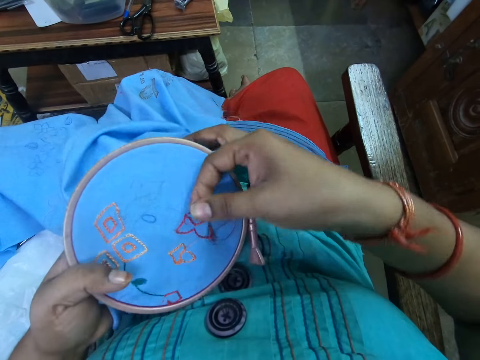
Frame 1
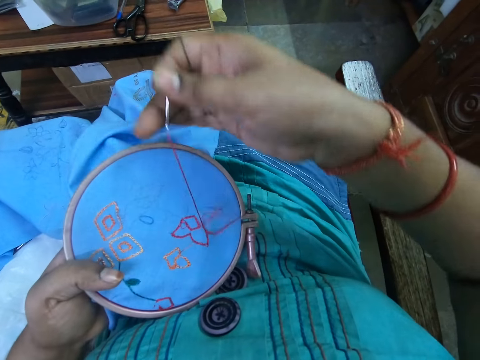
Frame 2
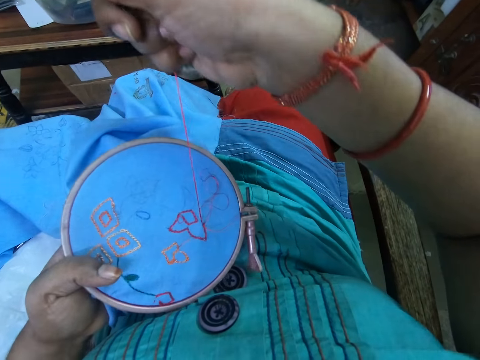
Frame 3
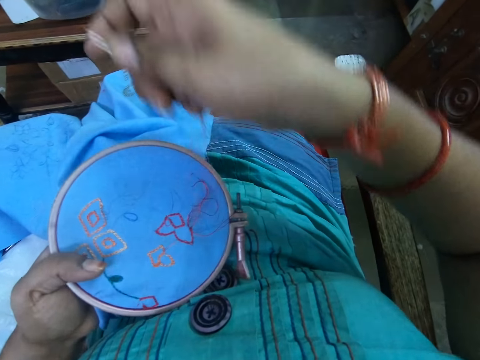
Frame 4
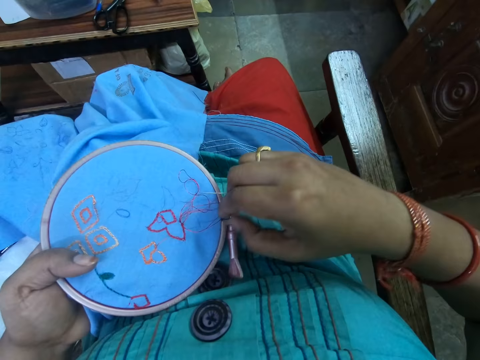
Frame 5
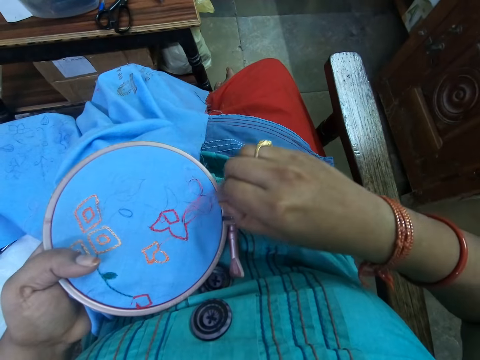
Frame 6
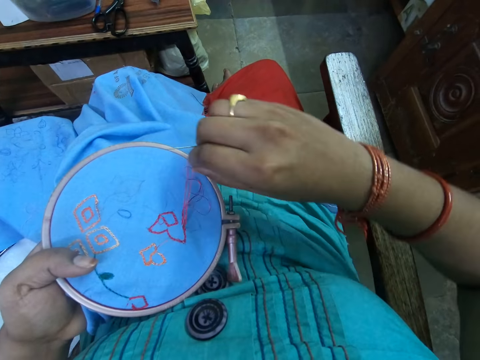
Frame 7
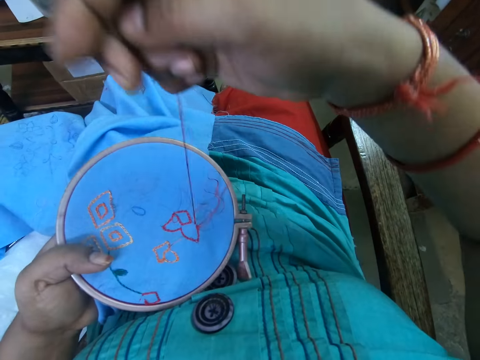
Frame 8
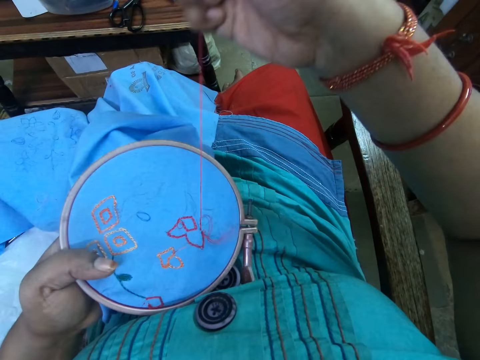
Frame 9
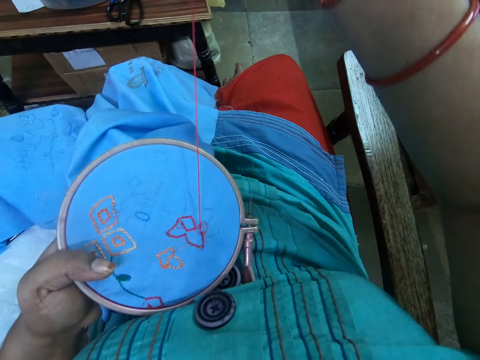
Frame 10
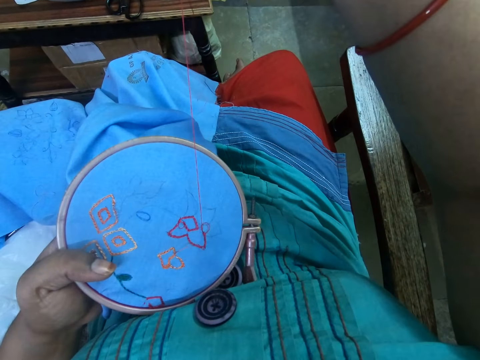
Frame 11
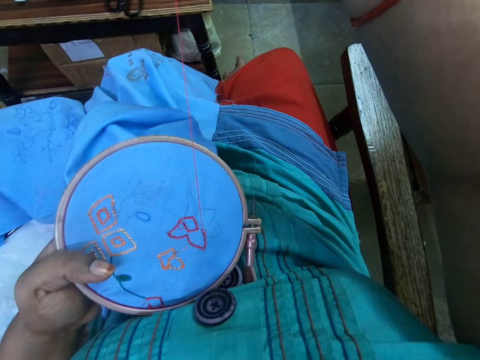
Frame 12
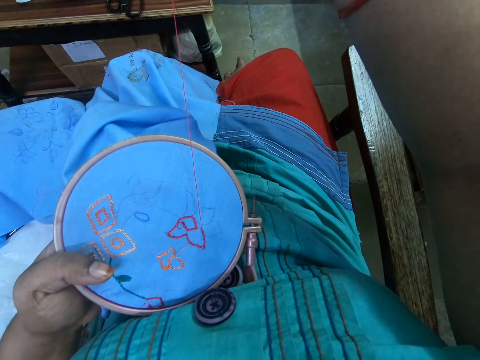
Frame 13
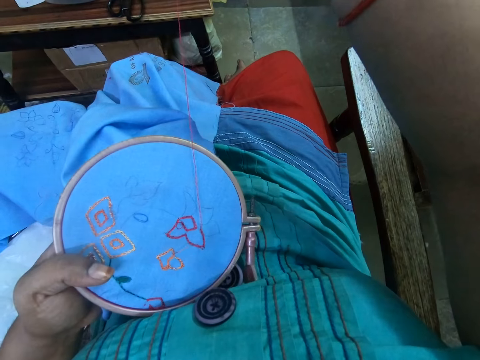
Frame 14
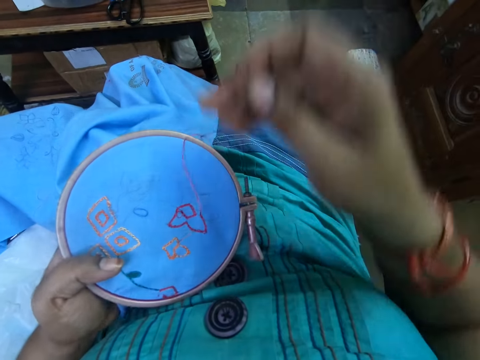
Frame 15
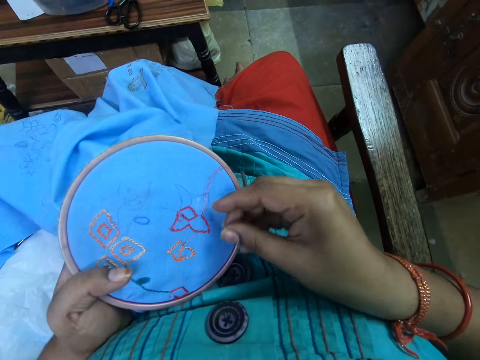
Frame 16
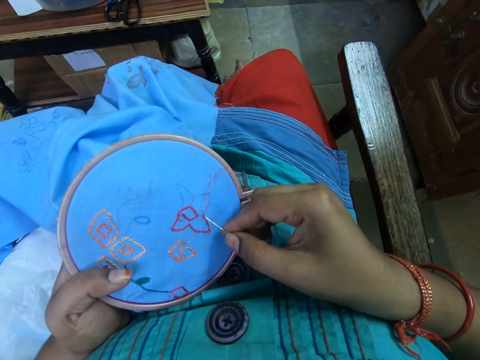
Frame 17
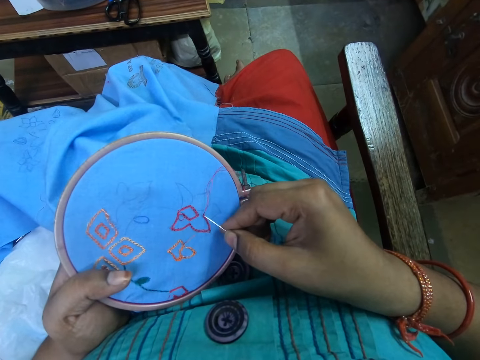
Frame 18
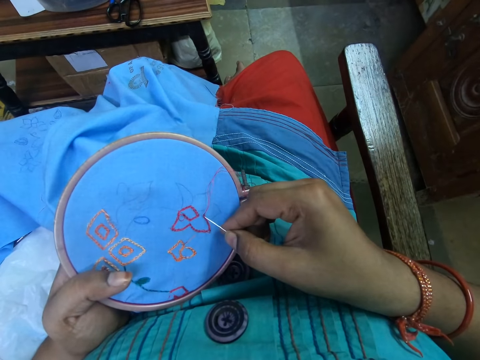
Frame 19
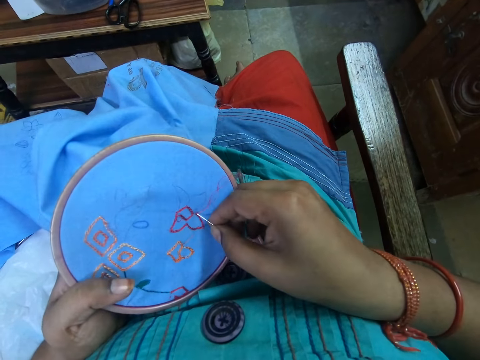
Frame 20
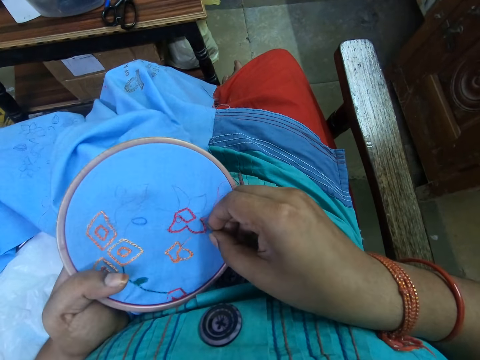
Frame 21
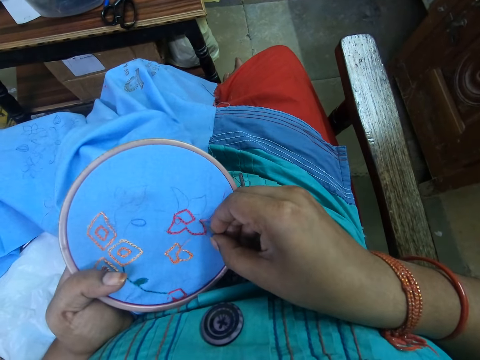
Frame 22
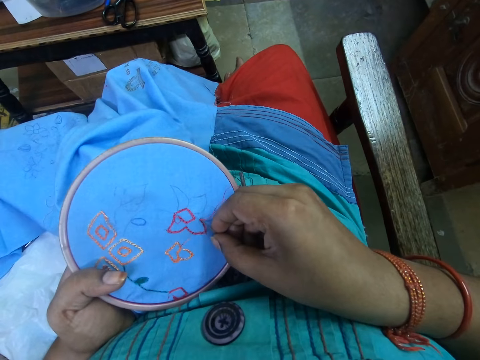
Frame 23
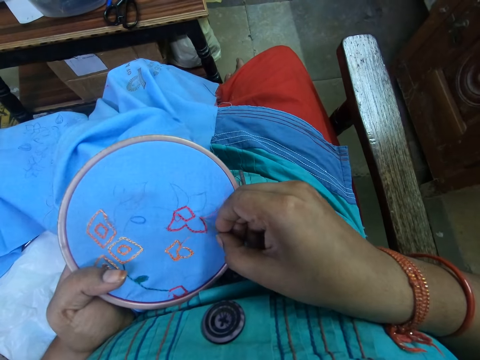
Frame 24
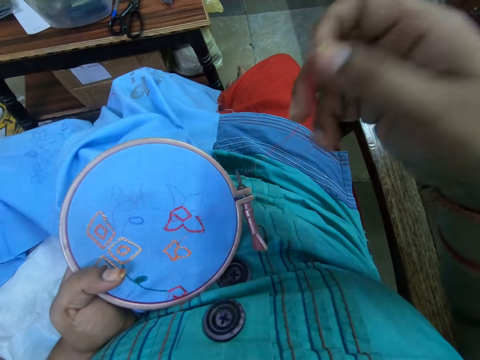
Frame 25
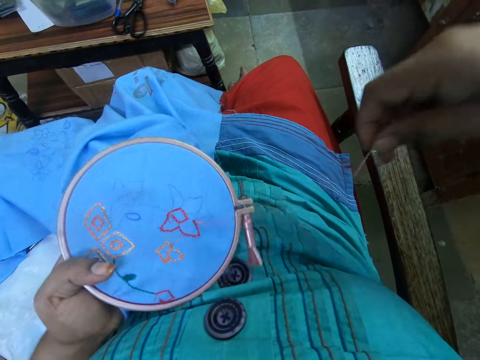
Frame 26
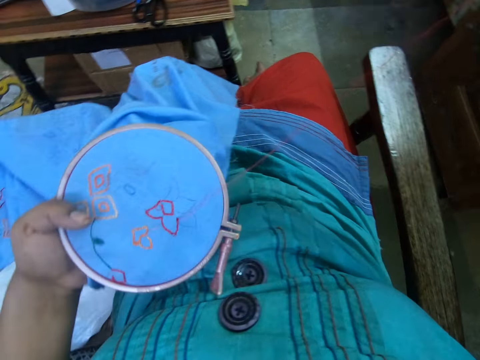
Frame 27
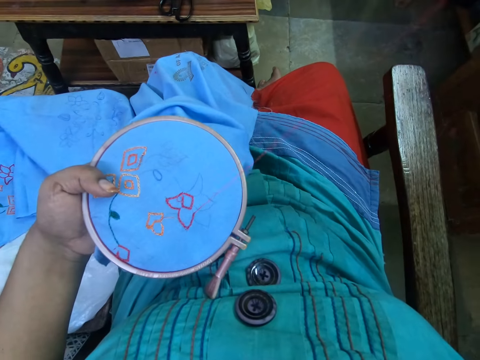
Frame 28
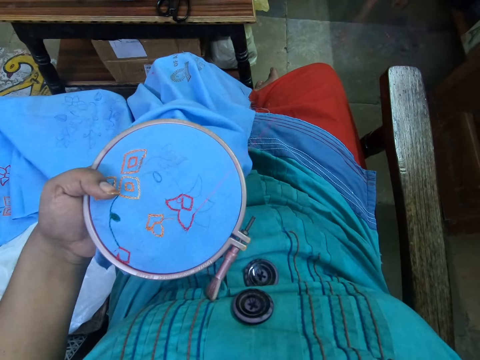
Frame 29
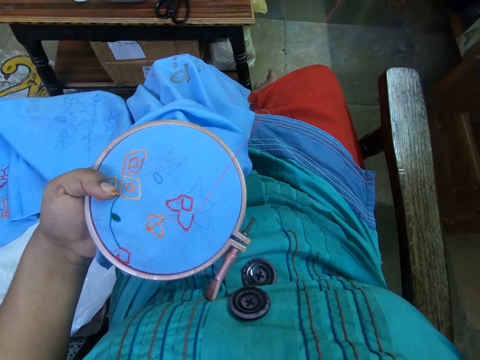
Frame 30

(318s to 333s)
The camera wearer pulls the thread. She moves the thread. She detangles the embroidery thread on the fabric with her right hand. She pulls the thread. She inserts the sewing needle in the cloth. She pulls back the needle. She pulls the thread.

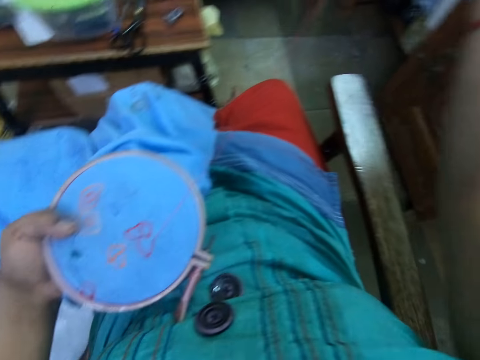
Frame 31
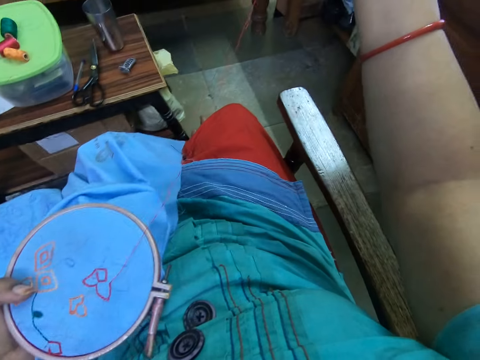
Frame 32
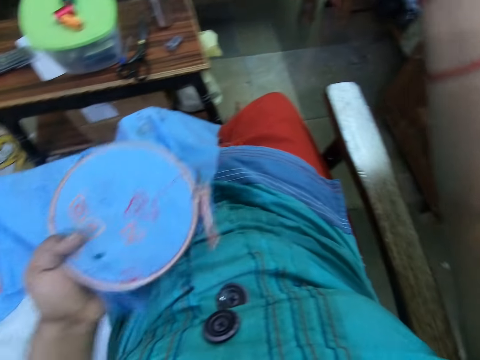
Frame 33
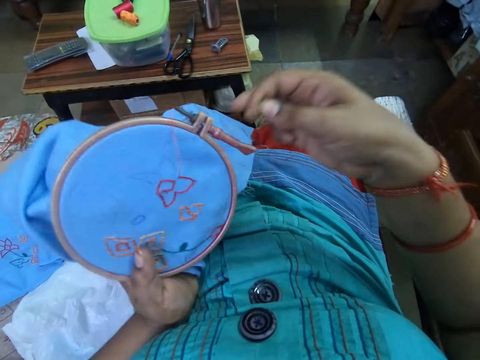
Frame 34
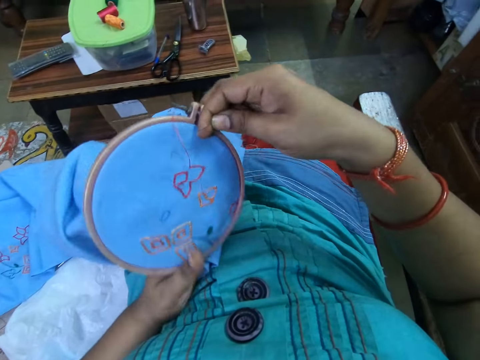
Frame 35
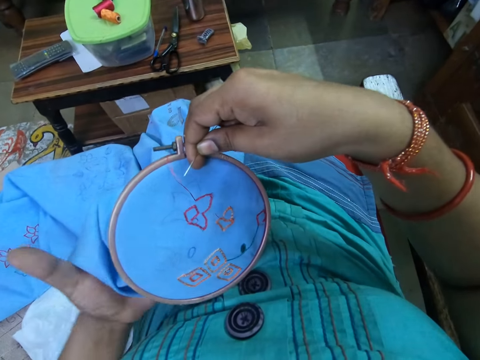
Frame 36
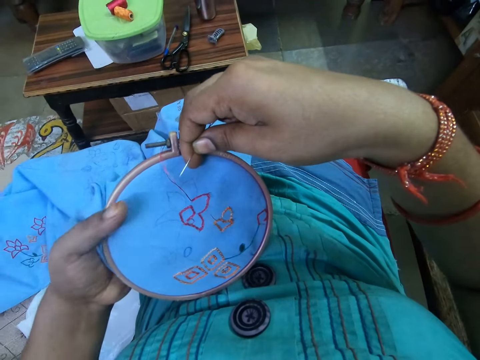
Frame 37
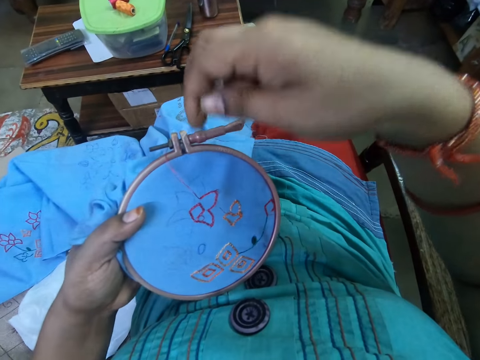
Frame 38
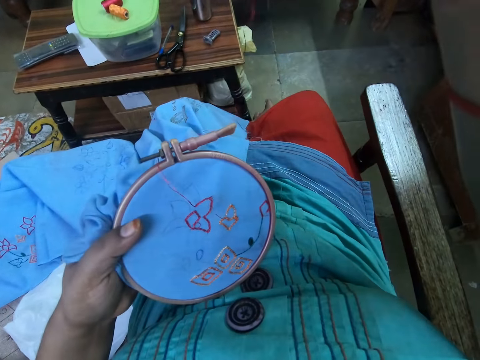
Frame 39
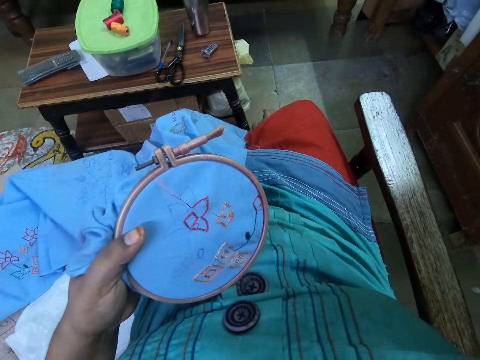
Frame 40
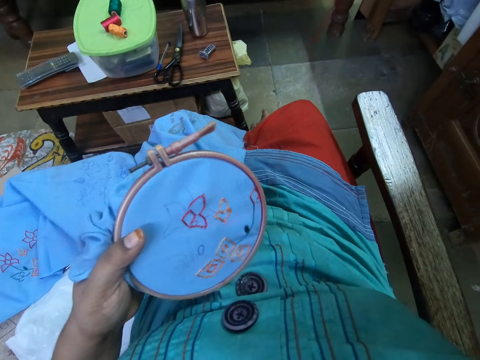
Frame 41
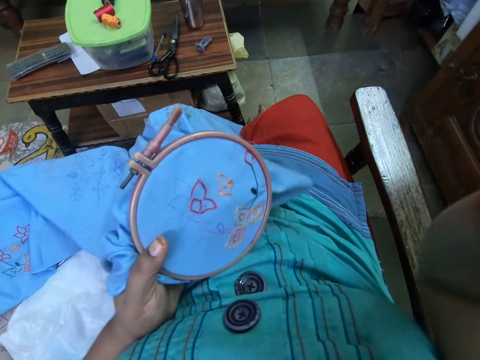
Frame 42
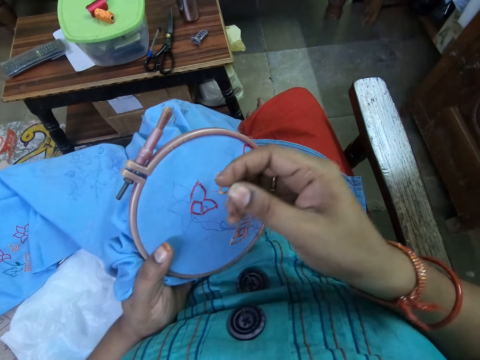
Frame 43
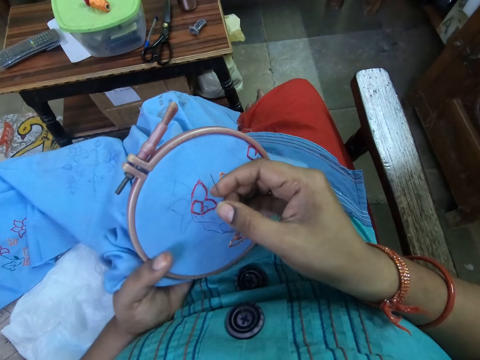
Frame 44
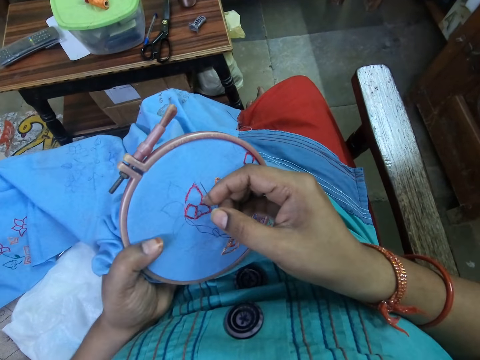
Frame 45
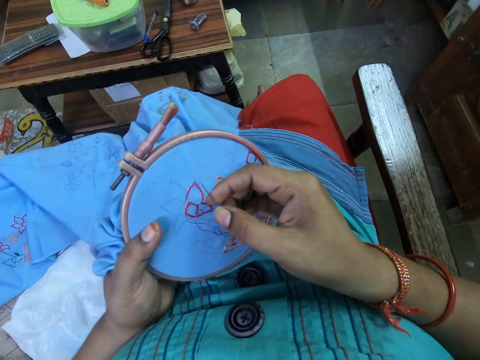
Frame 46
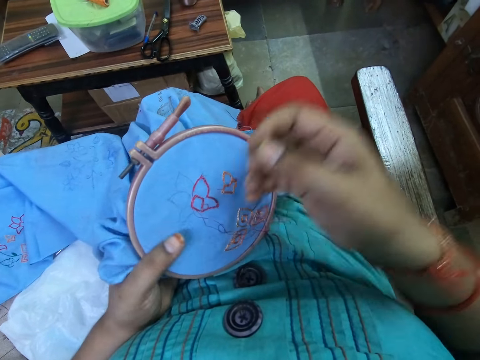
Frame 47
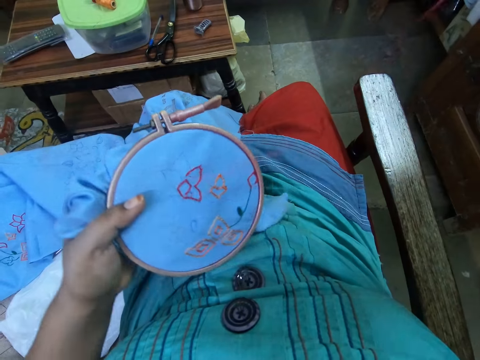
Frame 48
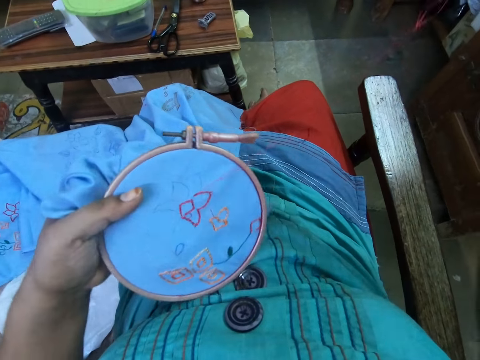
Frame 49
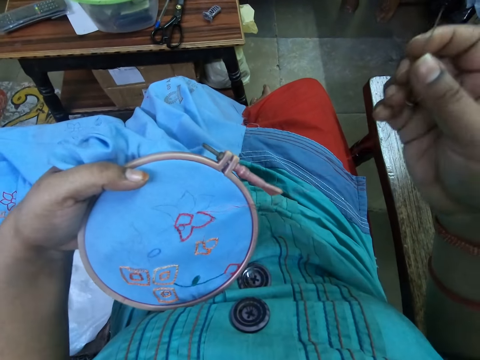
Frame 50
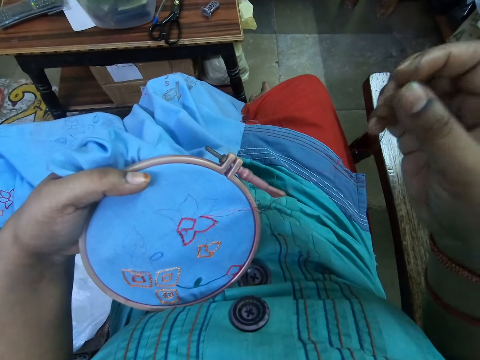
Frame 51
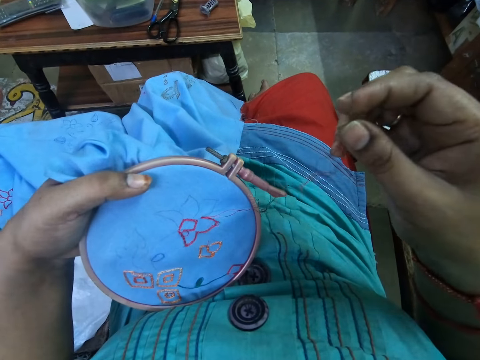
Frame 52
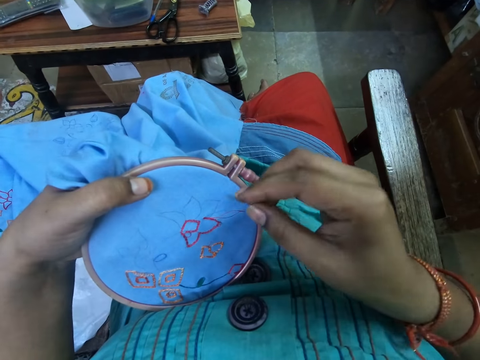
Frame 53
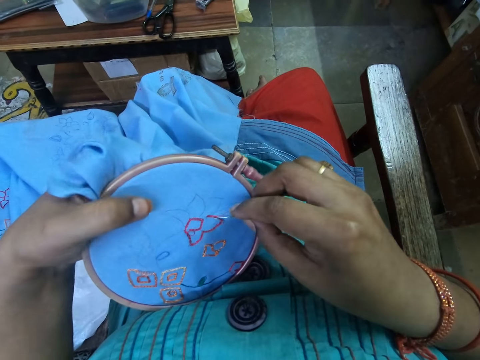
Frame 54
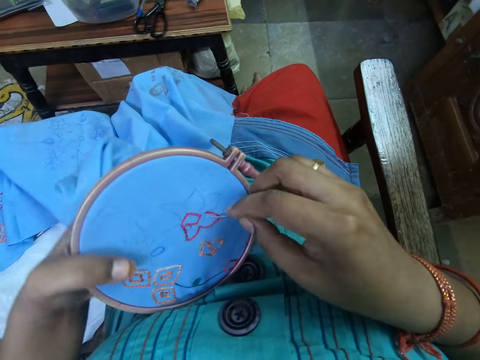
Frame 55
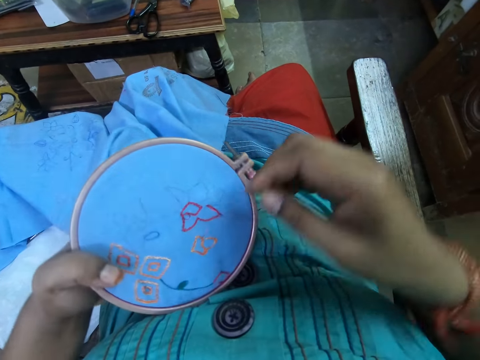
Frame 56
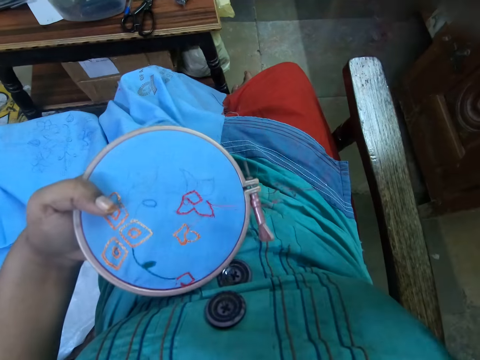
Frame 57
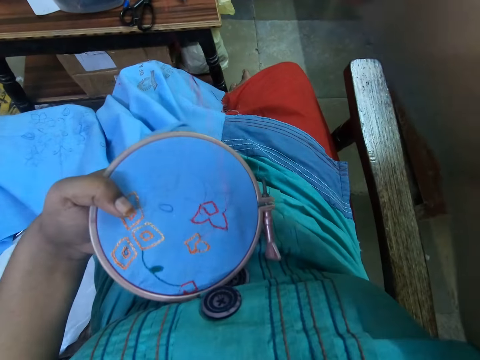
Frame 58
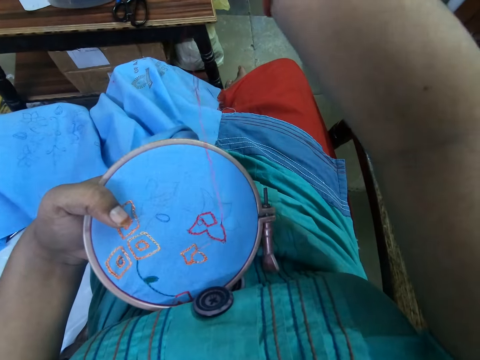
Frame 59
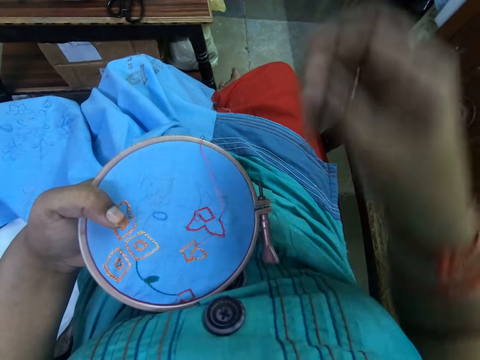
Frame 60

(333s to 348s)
The camera wearer turns the embroidery. They pull the thread. They lower the right hand. They turn the embroidery. They pull the thread.
